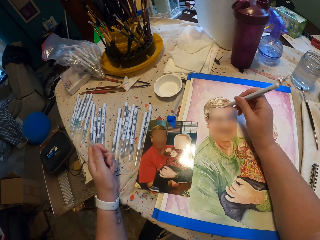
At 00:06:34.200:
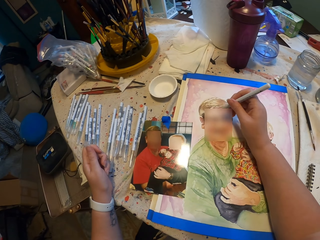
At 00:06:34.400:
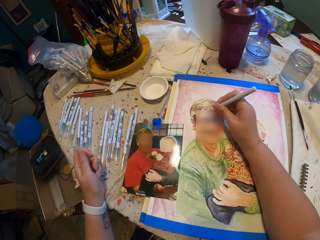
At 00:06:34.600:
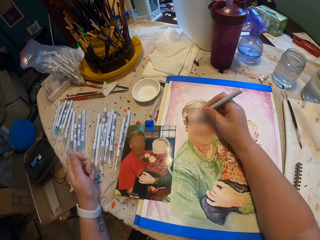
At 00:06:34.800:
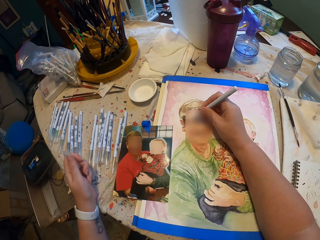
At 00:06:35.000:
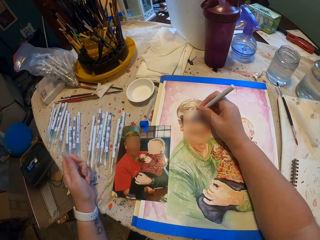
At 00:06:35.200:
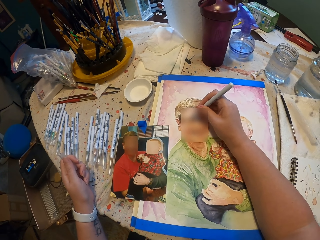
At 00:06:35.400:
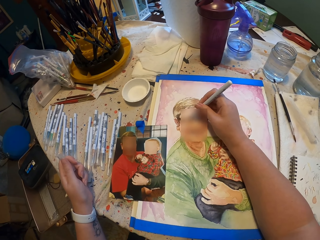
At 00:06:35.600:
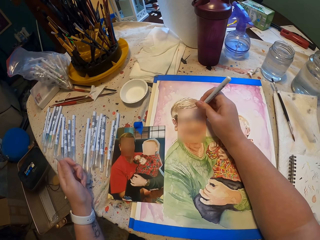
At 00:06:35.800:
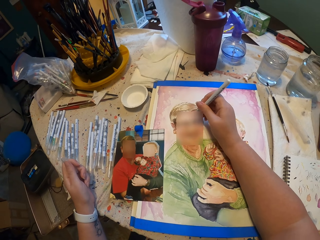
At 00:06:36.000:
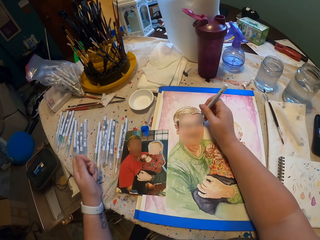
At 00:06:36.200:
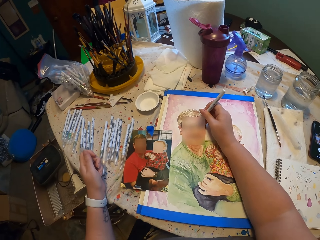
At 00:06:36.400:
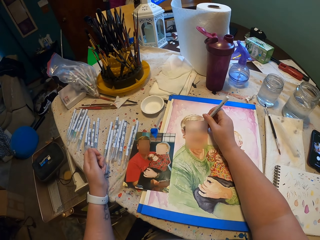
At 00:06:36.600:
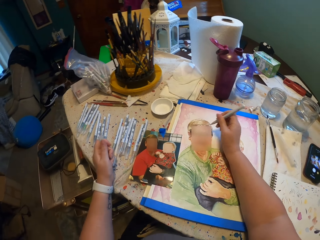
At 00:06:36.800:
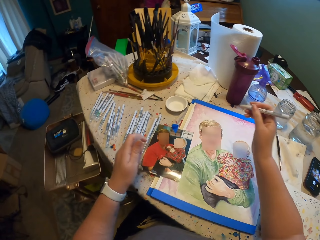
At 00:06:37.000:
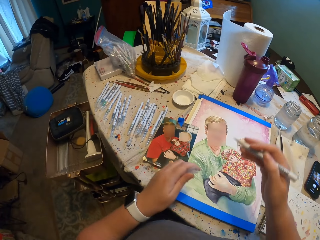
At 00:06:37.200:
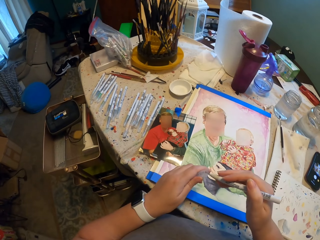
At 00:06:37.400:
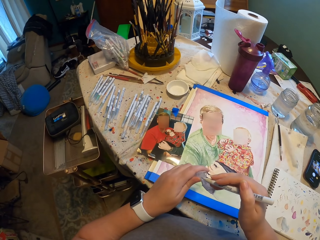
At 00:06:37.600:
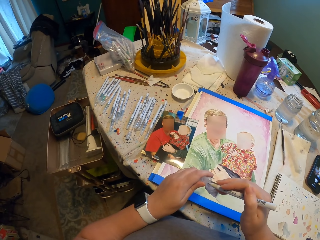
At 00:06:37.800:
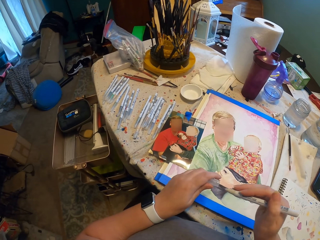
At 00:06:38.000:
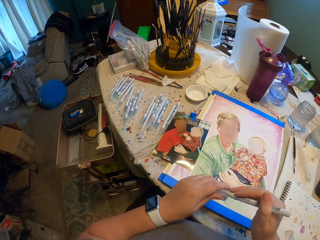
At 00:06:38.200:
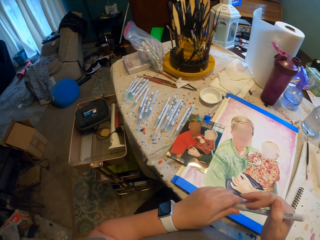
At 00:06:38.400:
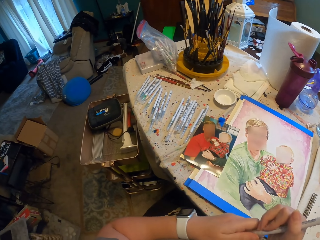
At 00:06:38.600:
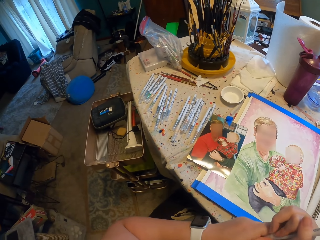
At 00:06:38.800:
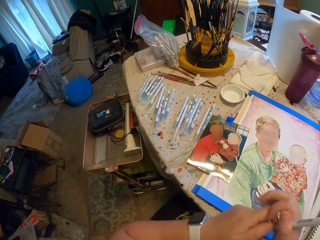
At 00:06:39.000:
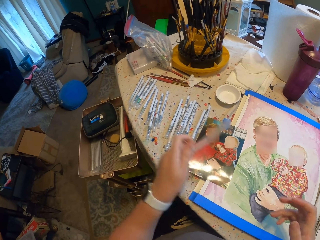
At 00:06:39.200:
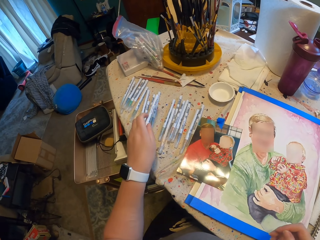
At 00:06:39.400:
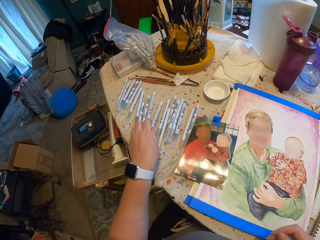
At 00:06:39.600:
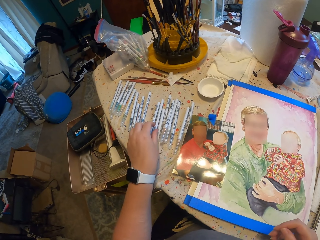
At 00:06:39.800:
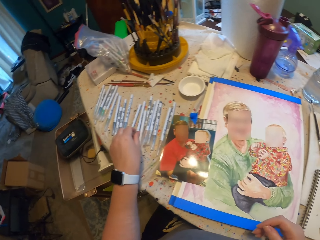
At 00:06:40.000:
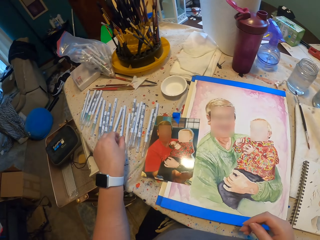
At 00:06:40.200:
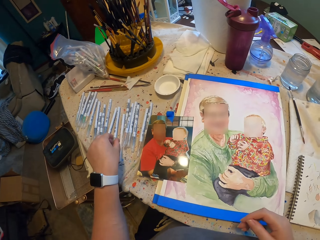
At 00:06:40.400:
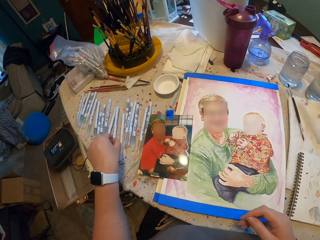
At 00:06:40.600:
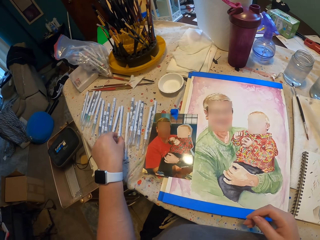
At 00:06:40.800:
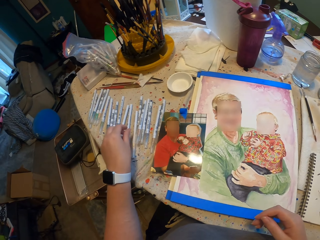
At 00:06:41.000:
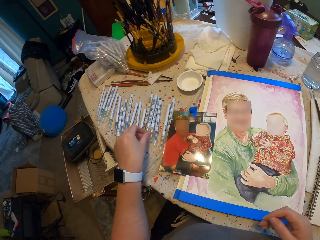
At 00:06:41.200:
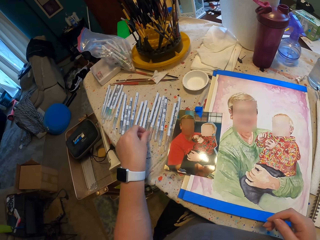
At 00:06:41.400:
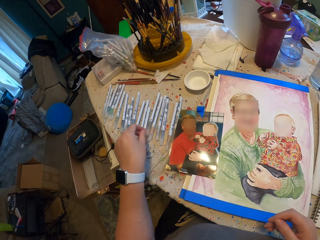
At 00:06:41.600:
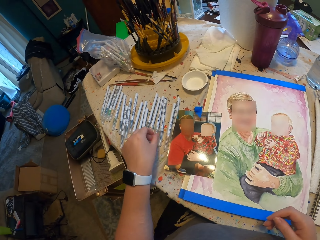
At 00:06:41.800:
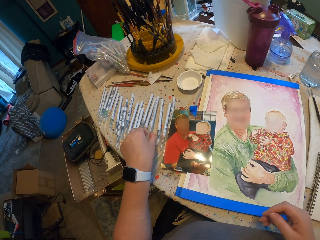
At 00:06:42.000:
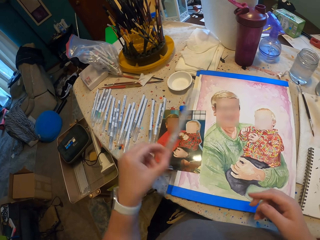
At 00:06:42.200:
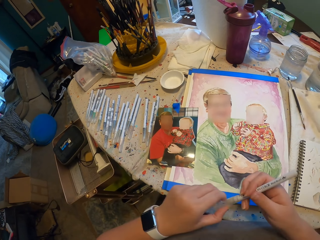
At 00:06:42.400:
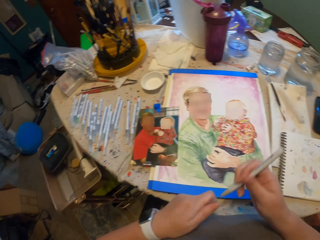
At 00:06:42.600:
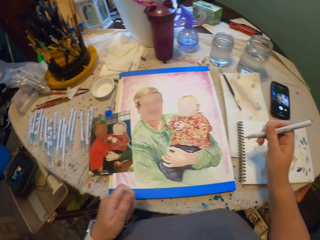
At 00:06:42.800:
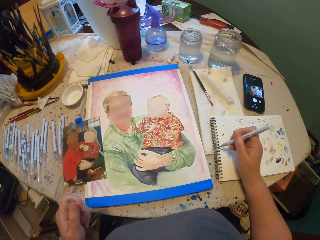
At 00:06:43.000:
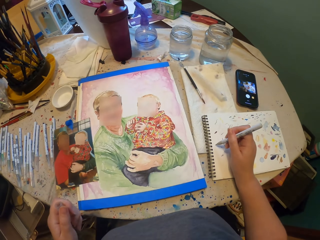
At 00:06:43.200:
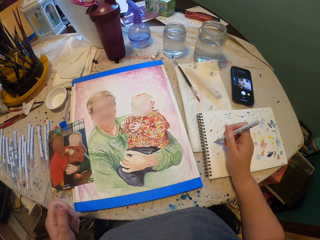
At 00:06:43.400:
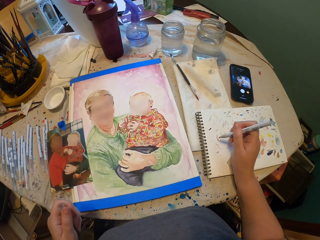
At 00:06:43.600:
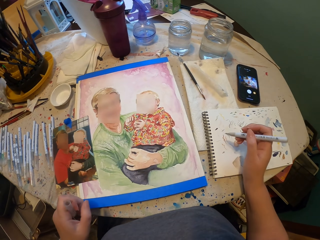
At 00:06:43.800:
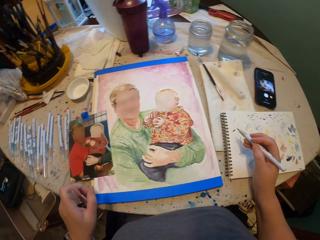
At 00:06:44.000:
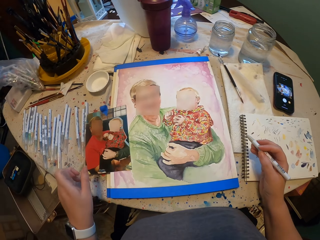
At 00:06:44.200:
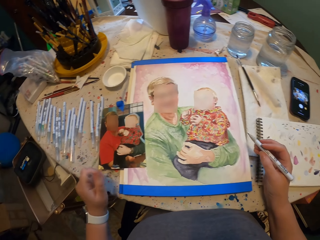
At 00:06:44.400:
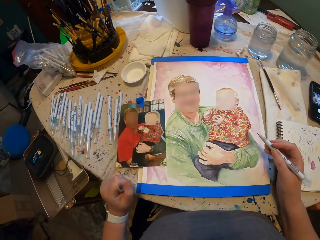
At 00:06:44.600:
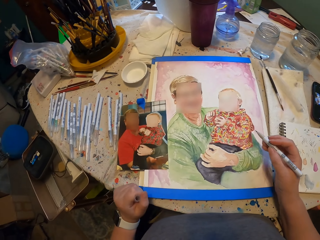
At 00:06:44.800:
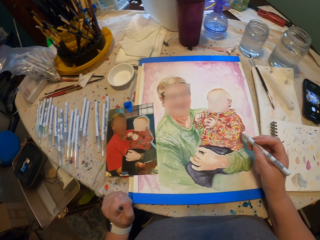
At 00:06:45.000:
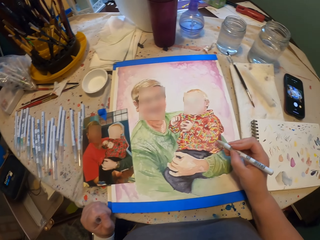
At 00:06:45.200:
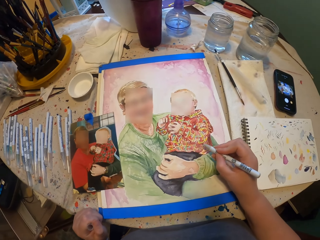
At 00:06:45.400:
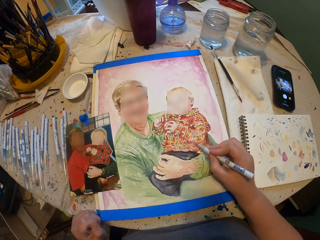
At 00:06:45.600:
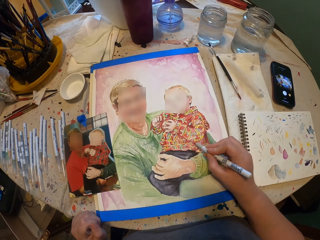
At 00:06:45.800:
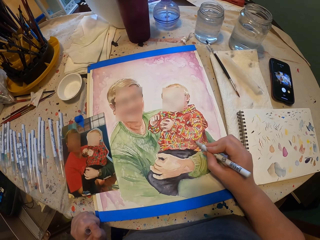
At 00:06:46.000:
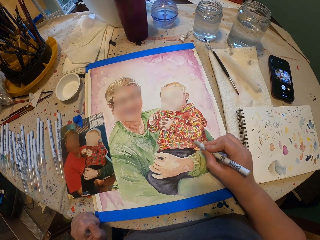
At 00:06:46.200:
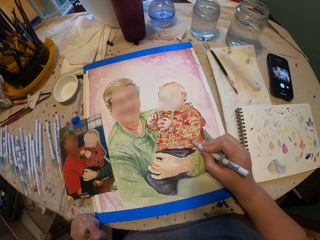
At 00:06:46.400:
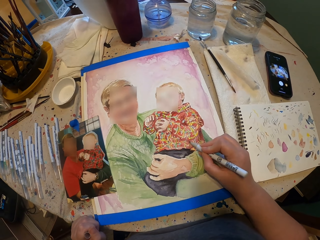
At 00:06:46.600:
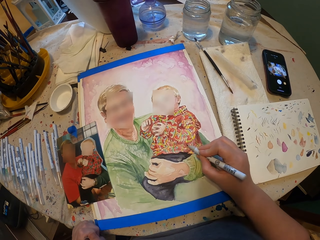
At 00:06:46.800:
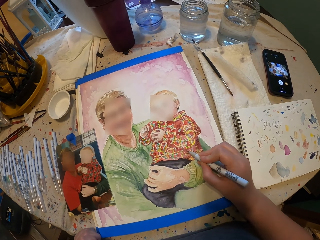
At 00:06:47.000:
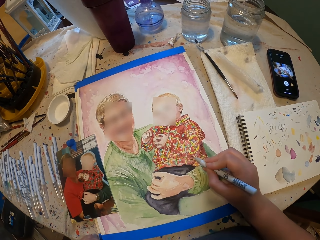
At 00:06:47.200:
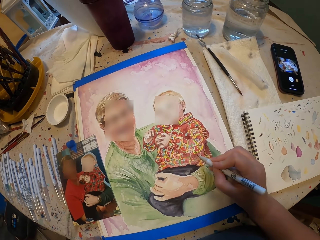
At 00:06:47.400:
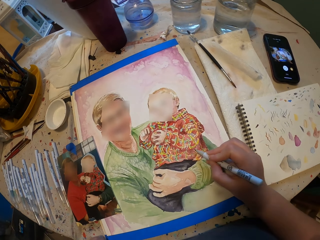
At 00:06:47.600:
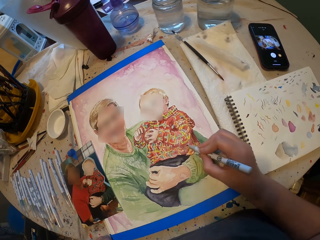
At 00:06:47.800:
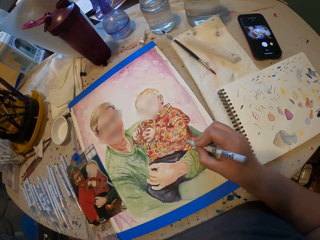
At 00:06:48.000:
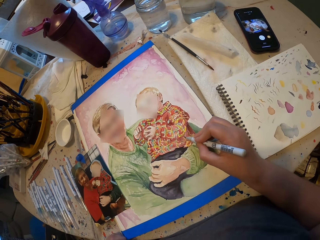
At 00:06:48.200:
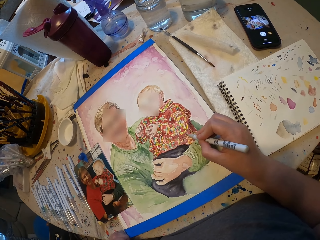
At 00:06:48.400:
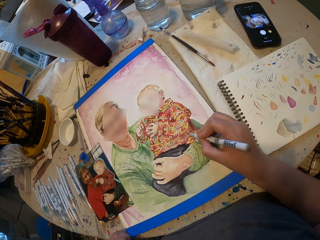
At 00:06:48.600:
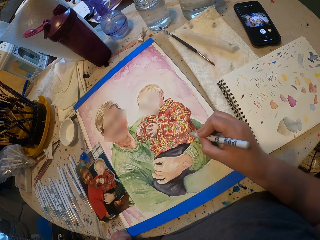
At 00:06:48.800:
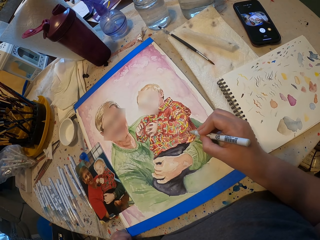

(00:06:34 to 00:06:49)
The camera wearer closes the art pen. They put the art pen down. They move the pens. They take another art pen. They open the pen. They test the art pen. They write on the paper. They draw the wall art.

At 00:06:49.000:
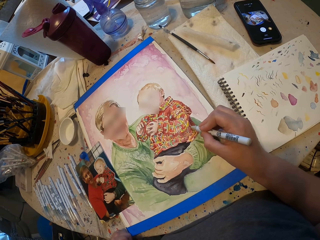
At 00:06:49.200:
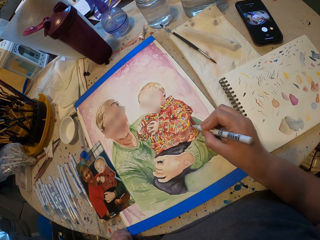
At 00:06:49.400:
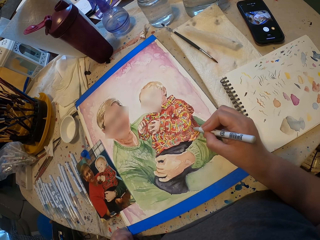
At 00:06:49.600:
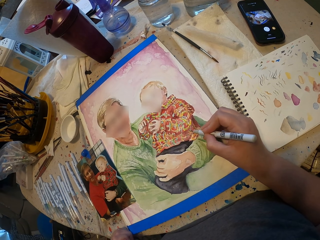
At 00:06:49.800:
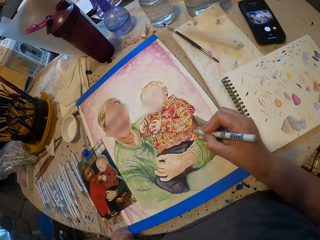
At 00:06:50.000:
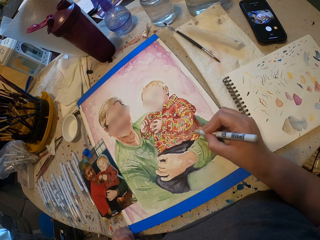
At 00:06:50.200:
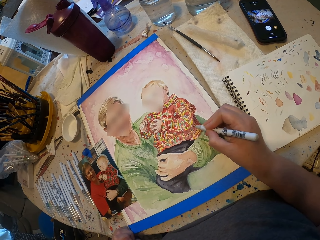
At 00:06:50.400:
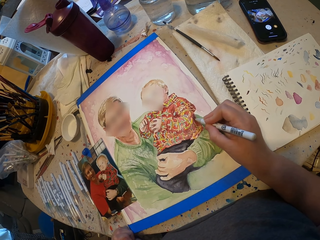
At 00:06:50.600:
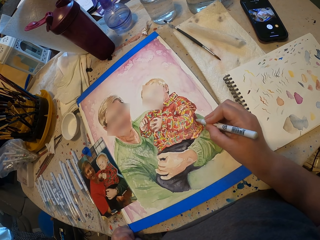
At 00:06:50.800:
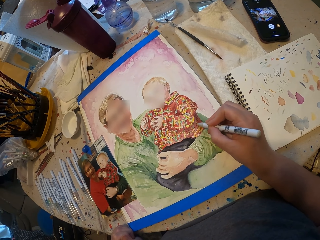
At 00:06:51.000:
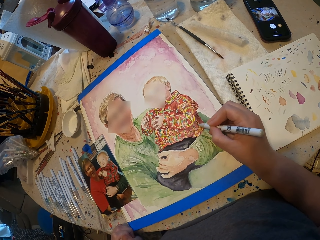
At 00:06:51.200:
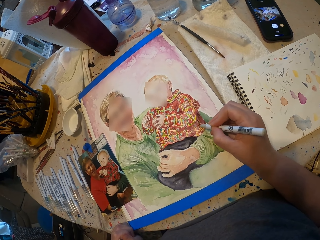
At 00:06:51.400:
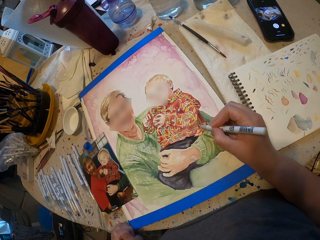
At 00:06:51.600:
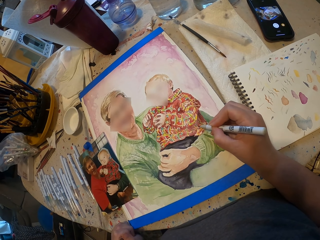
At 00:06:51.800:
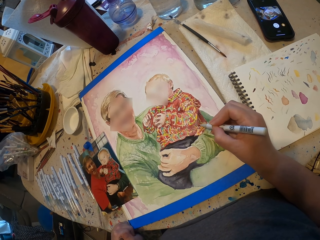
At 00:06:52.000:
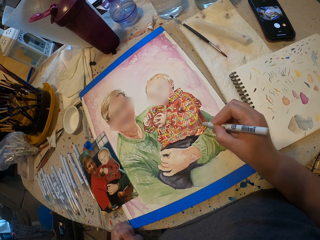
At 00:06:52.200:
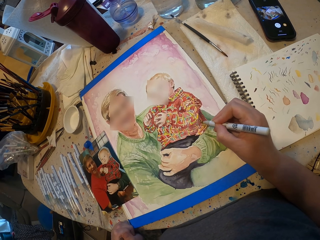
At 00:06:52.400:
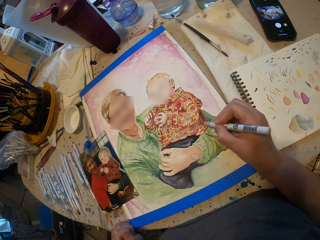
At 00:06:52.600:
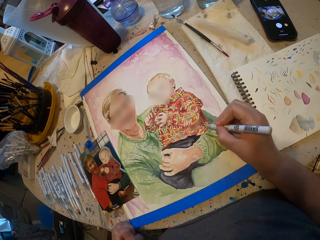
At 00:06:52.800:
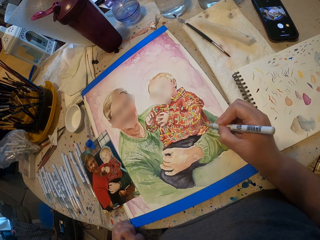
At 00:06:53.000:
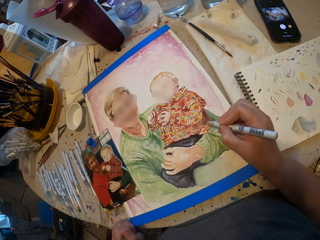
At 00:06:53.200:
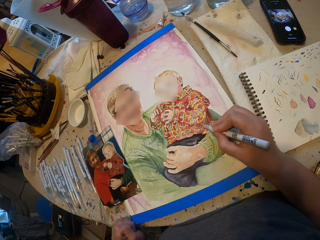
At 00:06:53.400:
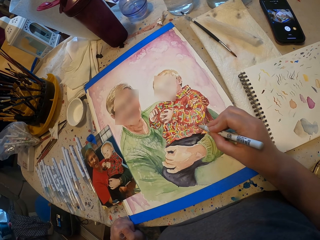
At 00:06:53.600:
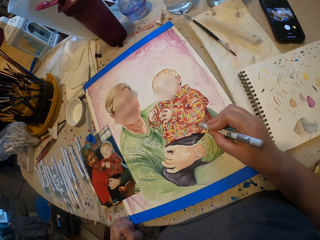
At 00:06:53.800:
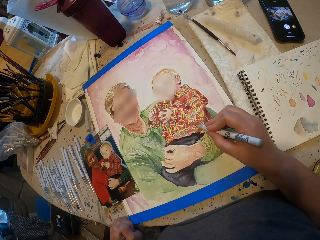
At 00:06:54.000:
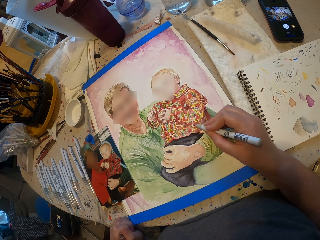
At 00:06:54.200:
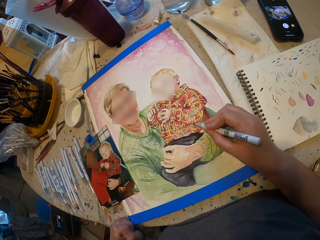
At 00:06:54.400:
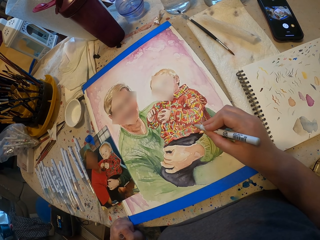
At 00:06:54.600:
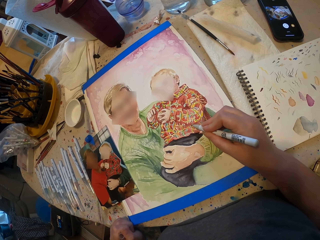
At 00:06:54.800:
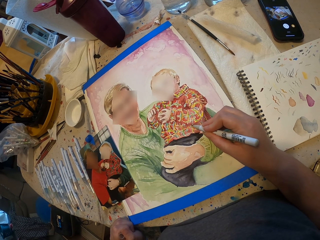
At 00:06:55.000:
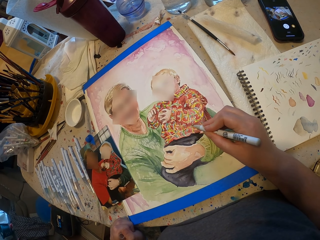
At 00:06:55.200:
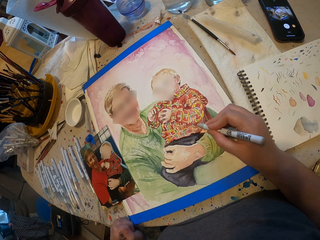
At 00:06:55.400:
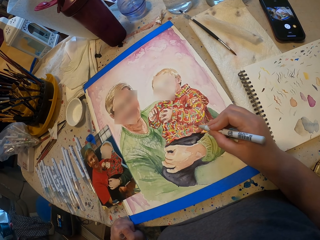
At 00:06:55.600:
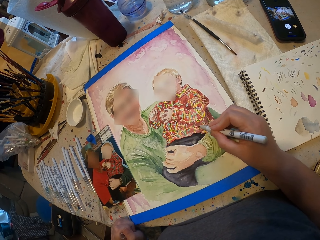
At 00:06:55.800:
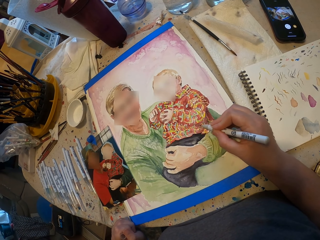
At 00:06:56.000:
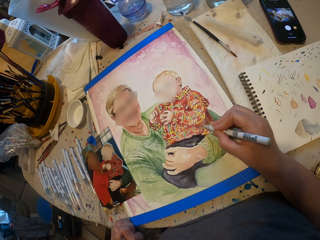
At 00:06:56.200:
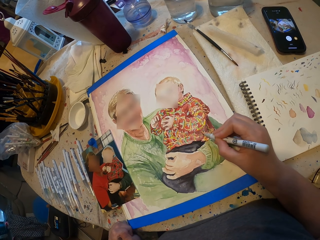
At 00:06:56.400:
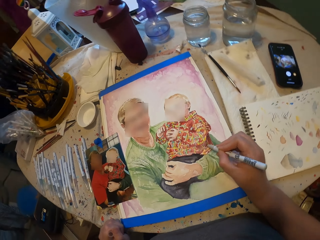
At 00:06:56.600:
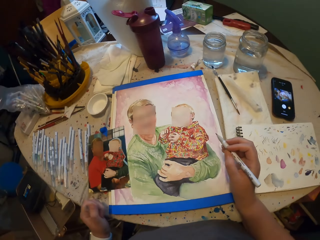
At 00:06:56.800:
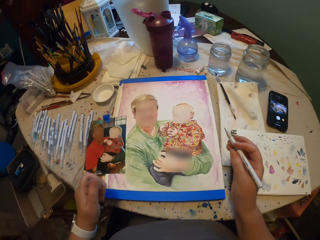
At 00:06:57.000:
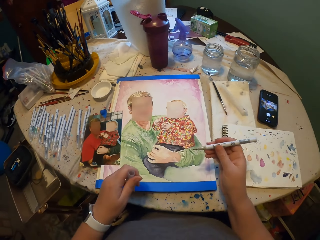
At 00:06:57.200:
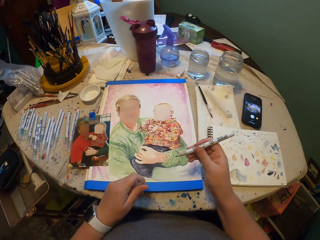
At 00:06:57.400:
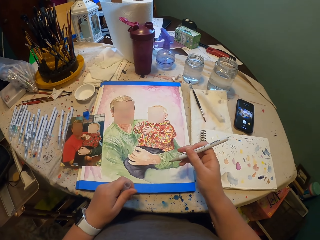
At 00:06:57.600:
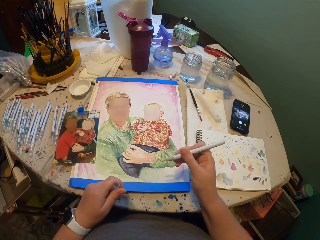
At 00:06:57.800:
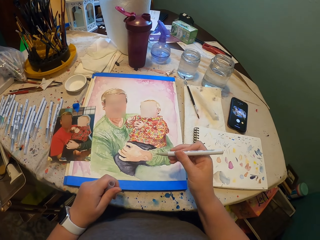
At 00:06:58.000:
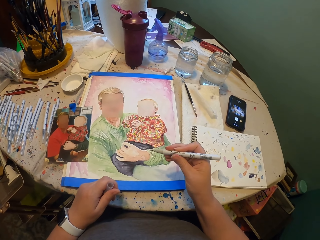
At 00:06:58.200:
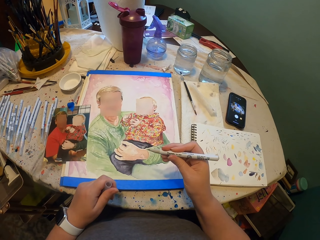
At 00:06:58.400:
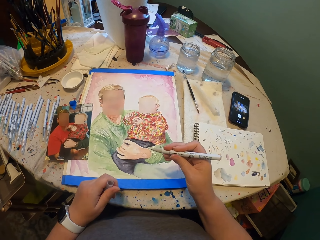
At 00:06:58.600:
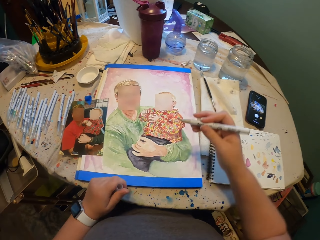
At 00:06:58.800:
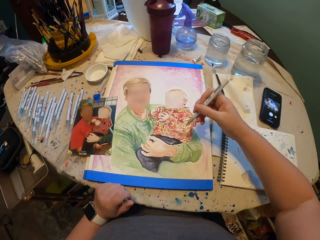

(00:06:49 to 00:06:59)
The camera wearer moves the pen.
